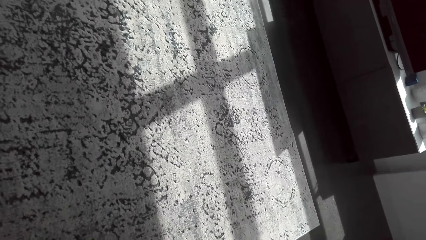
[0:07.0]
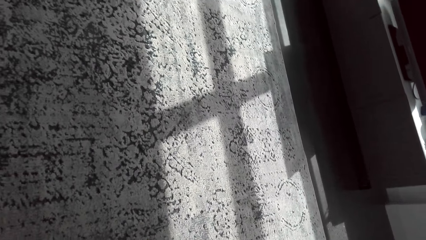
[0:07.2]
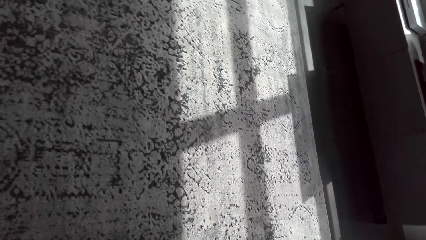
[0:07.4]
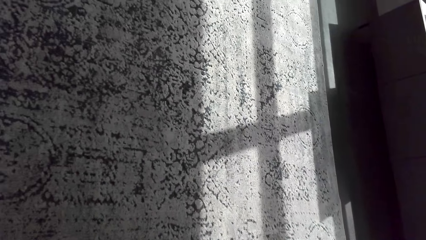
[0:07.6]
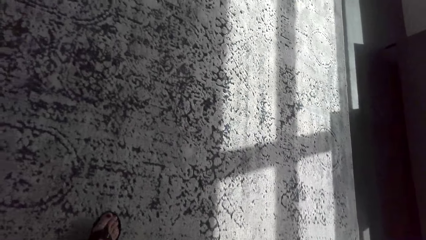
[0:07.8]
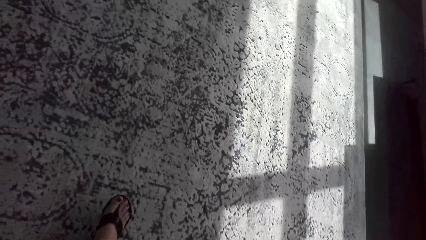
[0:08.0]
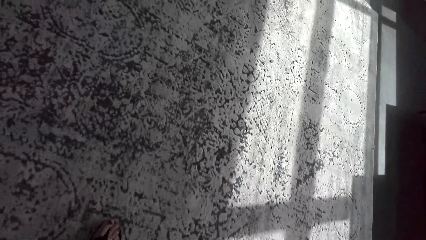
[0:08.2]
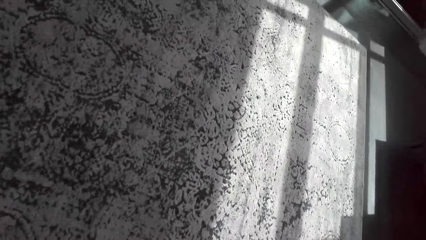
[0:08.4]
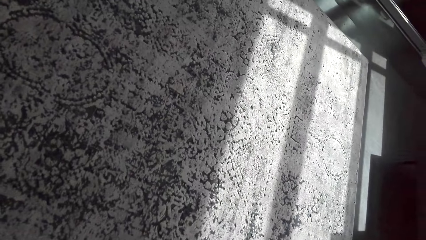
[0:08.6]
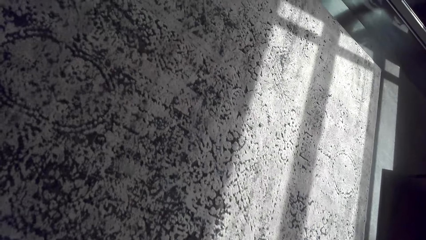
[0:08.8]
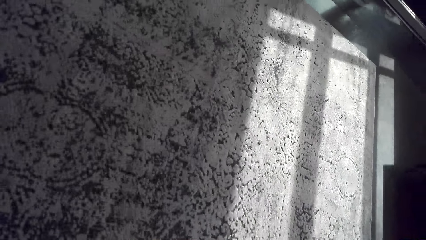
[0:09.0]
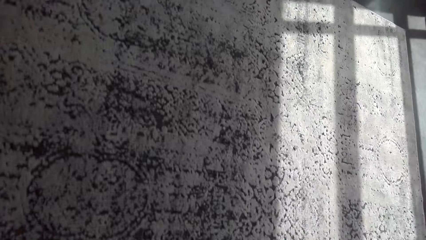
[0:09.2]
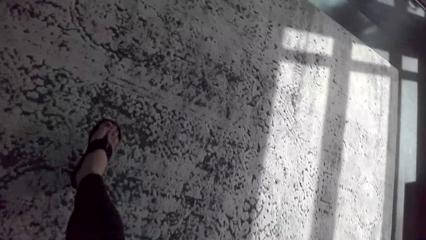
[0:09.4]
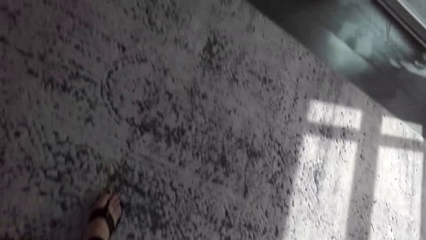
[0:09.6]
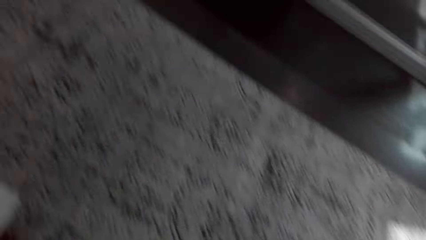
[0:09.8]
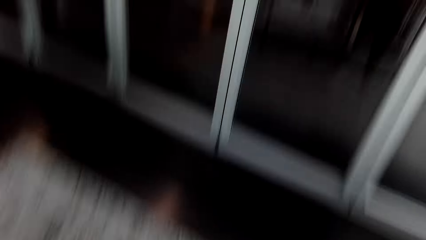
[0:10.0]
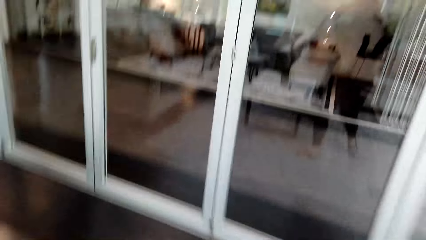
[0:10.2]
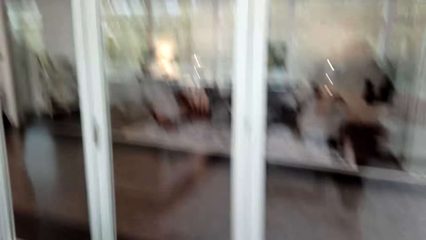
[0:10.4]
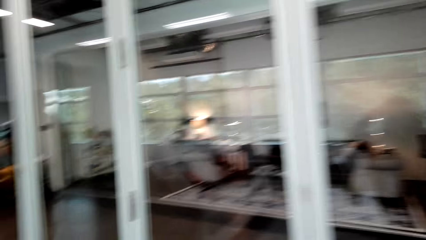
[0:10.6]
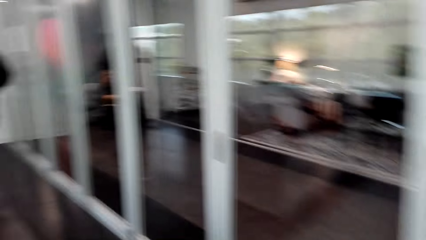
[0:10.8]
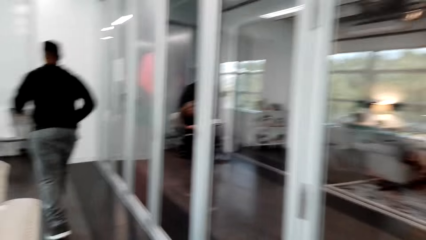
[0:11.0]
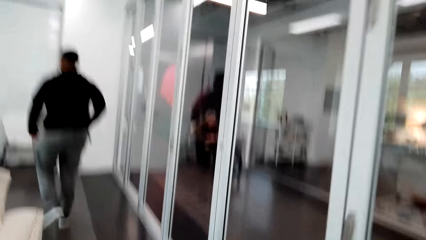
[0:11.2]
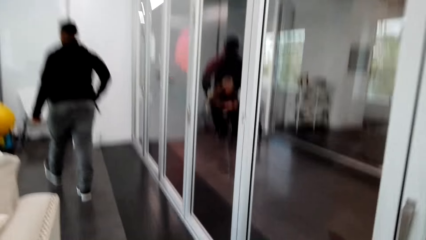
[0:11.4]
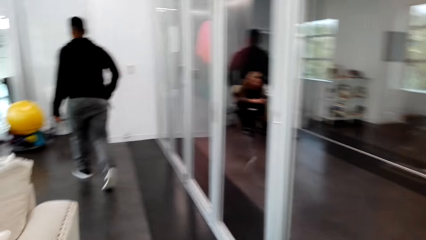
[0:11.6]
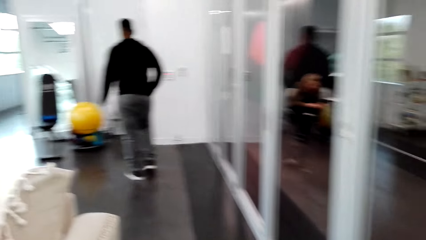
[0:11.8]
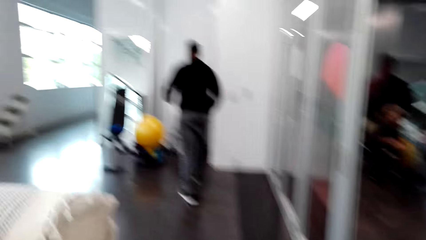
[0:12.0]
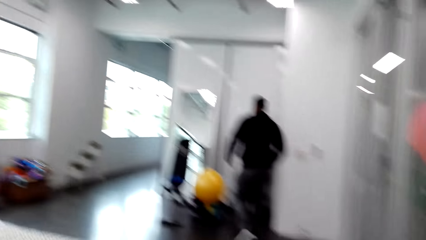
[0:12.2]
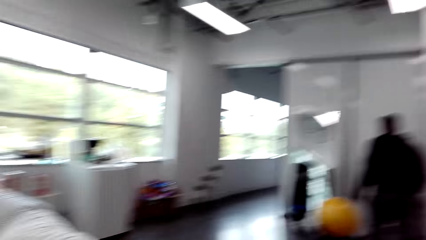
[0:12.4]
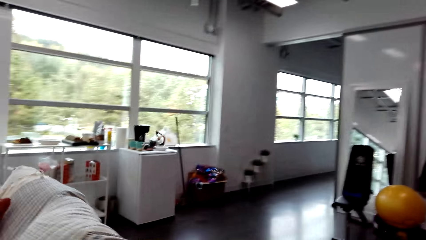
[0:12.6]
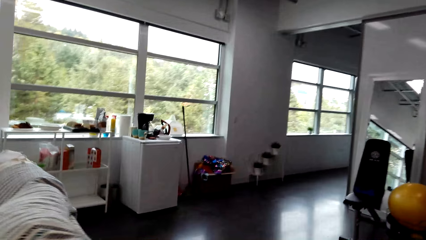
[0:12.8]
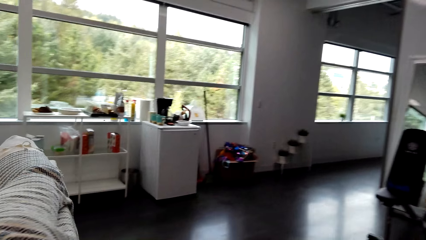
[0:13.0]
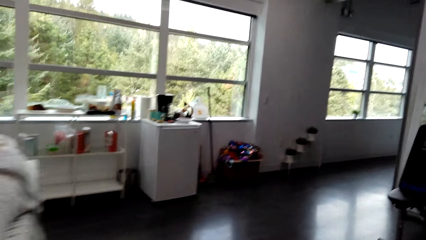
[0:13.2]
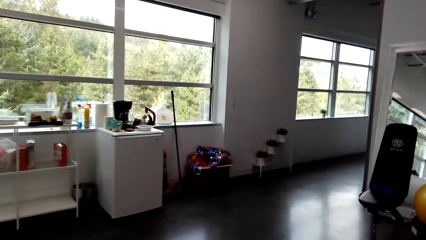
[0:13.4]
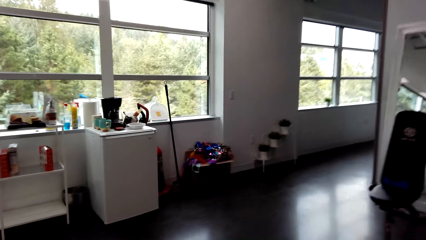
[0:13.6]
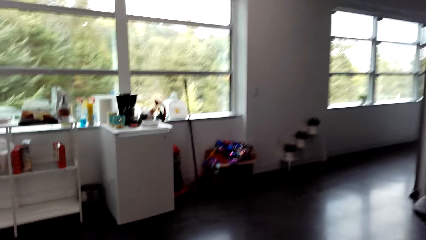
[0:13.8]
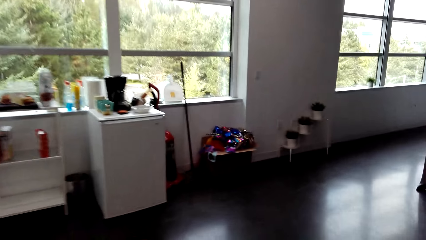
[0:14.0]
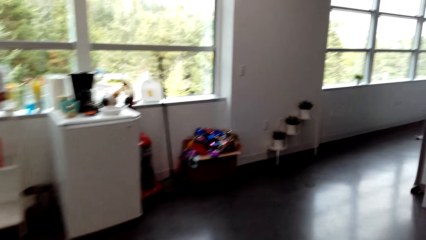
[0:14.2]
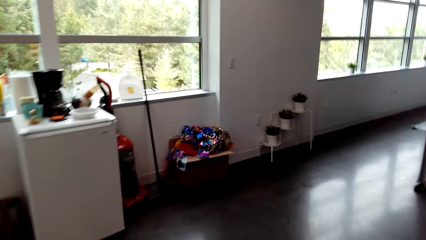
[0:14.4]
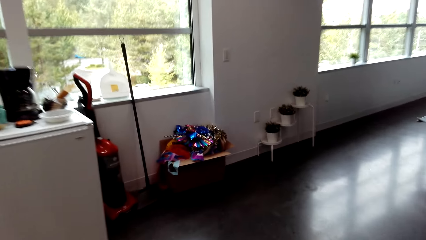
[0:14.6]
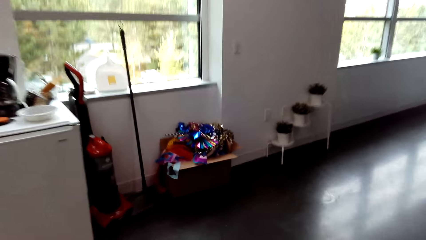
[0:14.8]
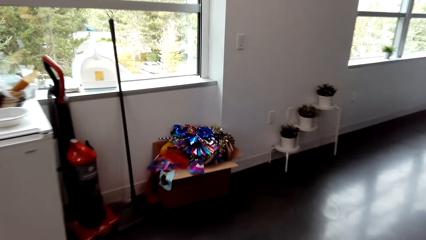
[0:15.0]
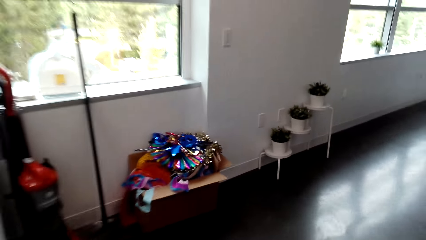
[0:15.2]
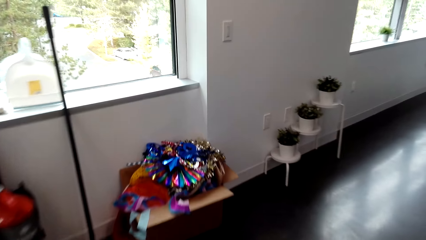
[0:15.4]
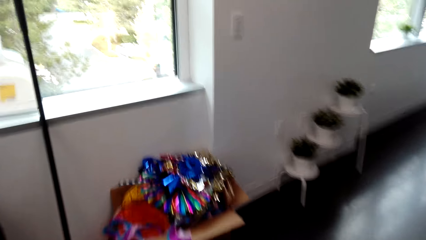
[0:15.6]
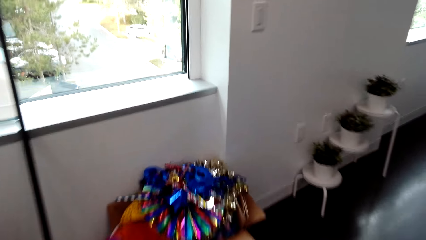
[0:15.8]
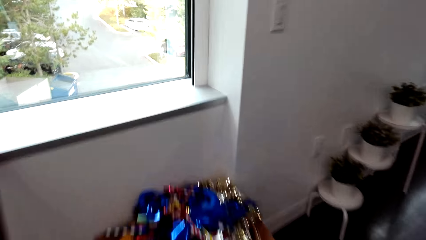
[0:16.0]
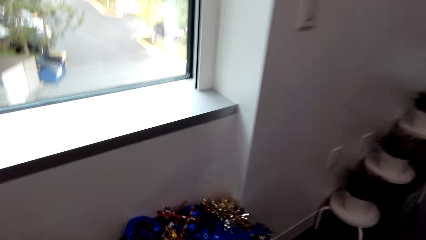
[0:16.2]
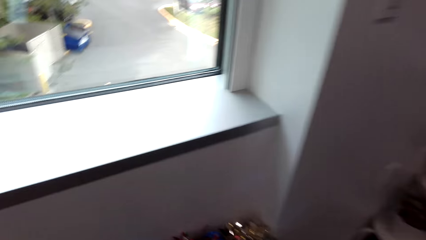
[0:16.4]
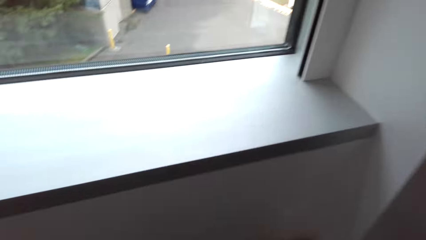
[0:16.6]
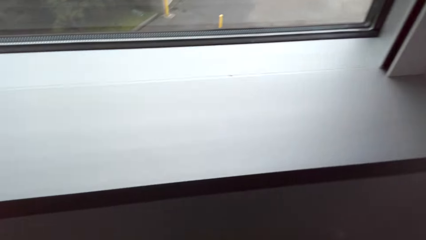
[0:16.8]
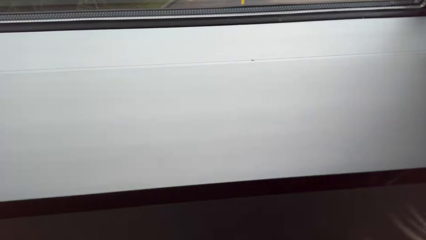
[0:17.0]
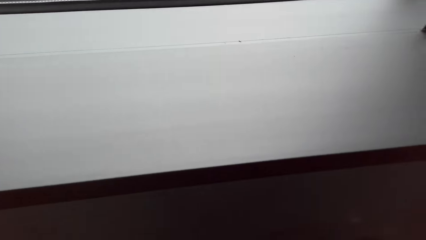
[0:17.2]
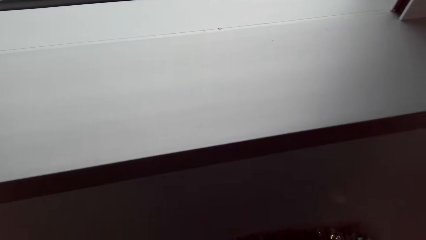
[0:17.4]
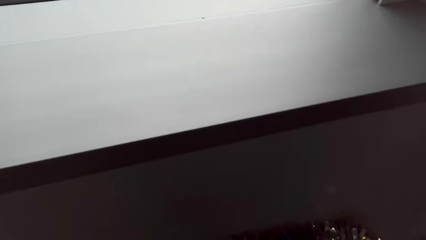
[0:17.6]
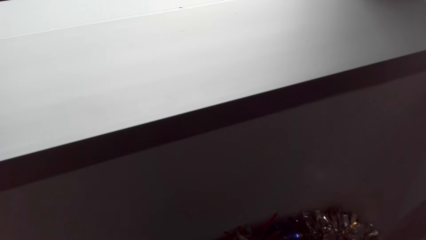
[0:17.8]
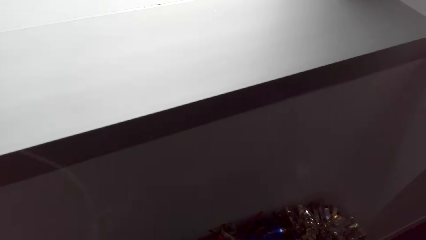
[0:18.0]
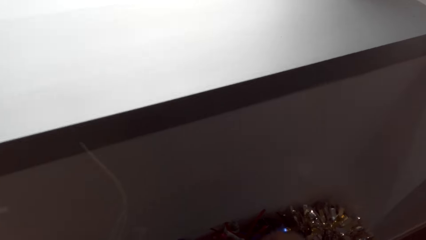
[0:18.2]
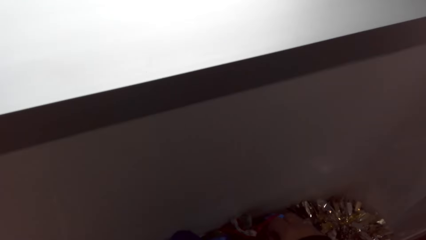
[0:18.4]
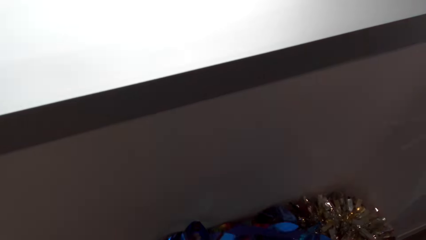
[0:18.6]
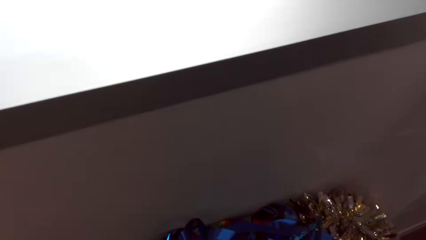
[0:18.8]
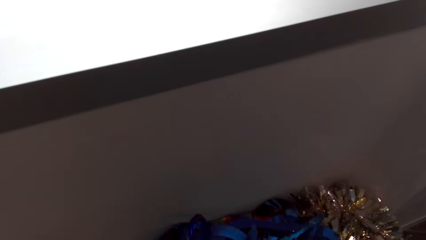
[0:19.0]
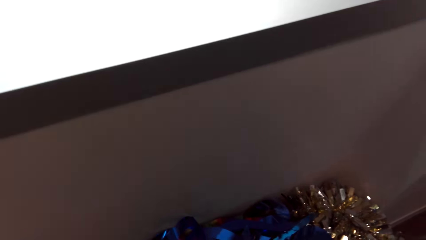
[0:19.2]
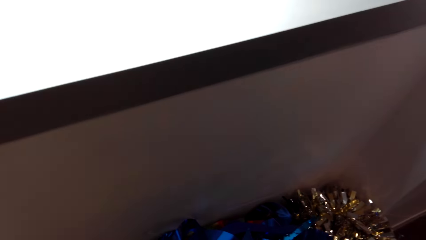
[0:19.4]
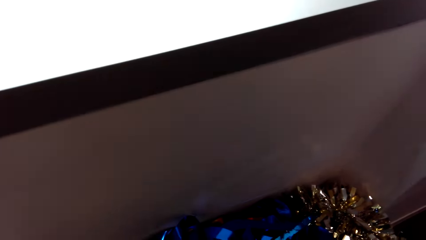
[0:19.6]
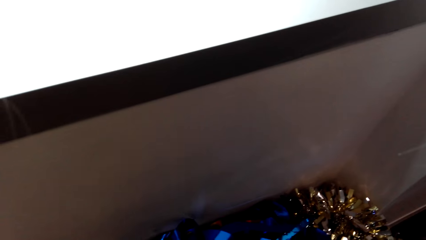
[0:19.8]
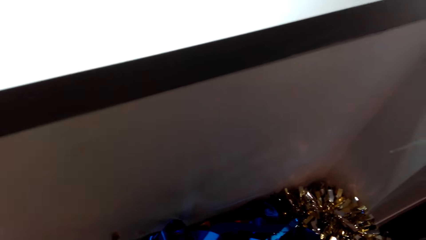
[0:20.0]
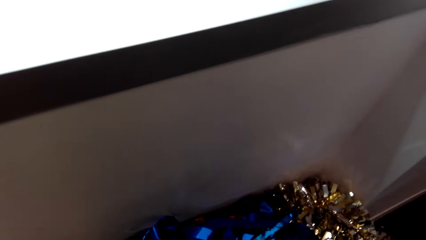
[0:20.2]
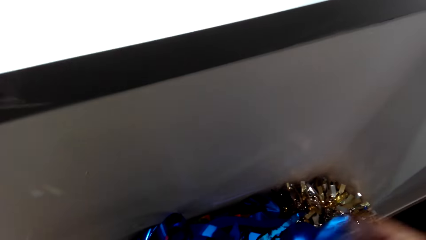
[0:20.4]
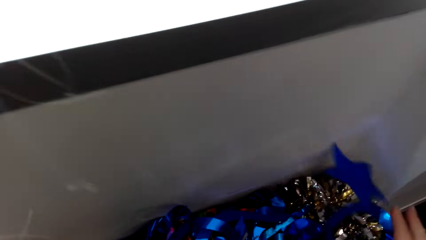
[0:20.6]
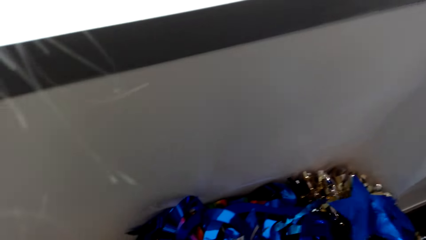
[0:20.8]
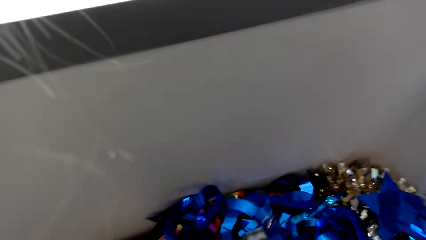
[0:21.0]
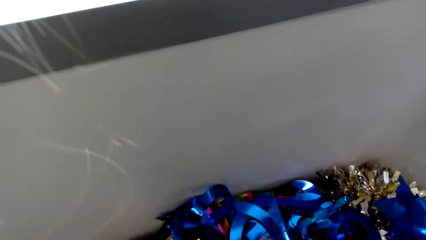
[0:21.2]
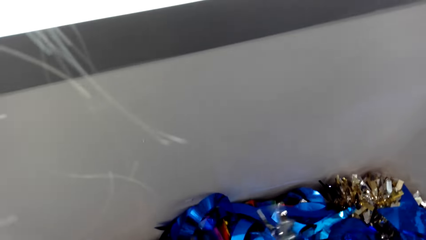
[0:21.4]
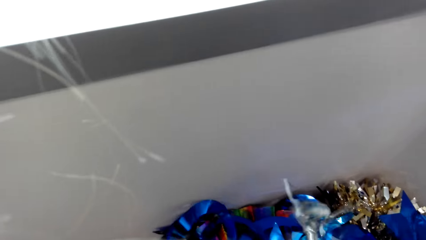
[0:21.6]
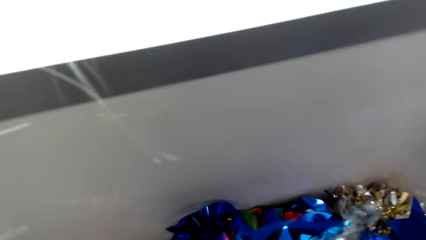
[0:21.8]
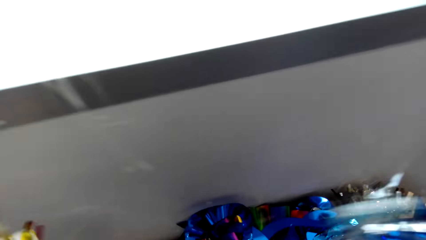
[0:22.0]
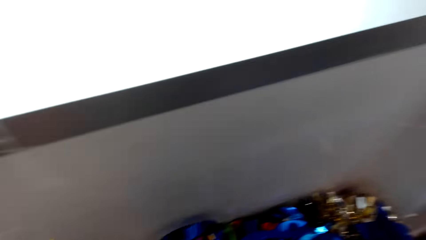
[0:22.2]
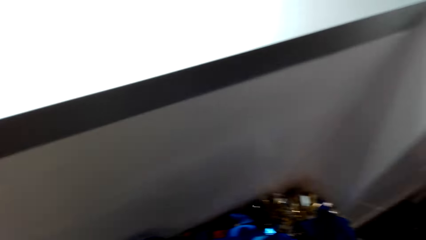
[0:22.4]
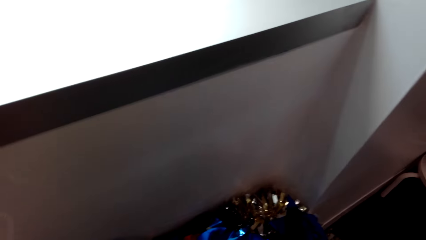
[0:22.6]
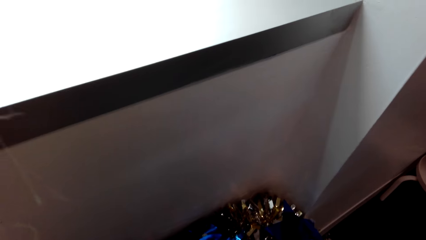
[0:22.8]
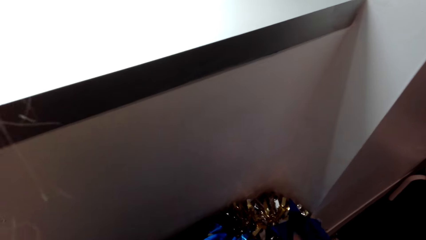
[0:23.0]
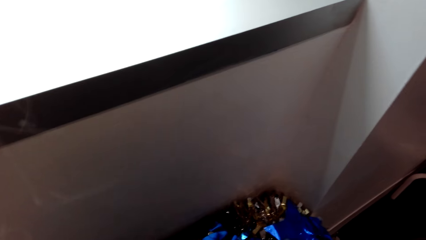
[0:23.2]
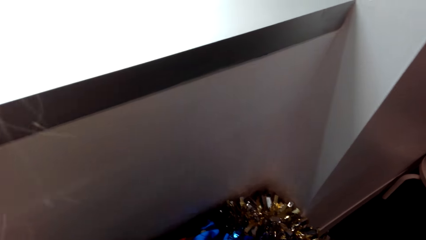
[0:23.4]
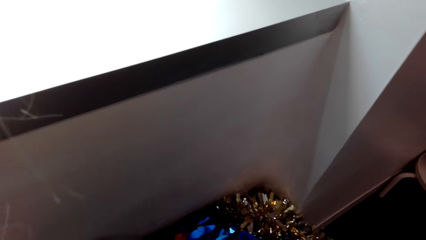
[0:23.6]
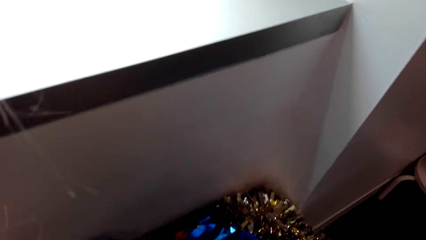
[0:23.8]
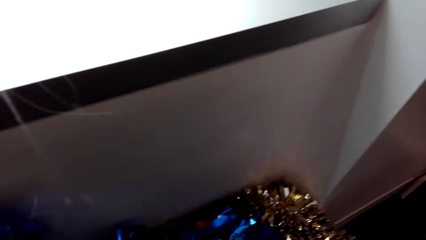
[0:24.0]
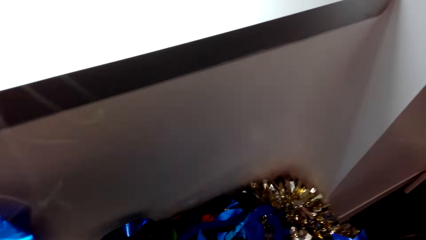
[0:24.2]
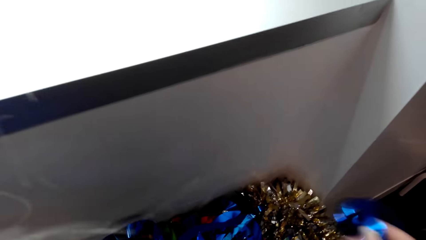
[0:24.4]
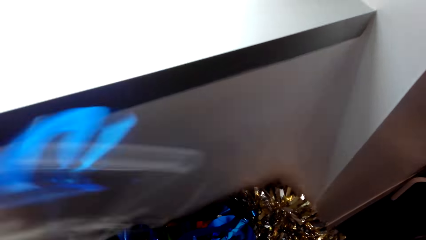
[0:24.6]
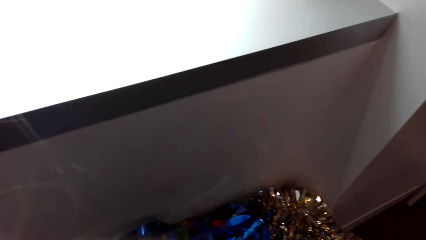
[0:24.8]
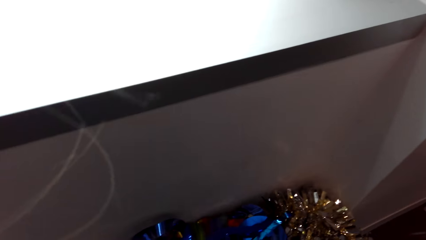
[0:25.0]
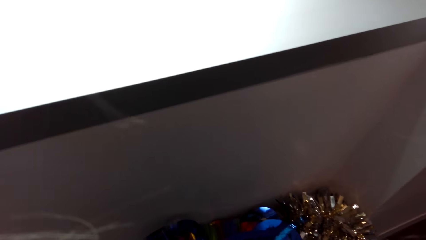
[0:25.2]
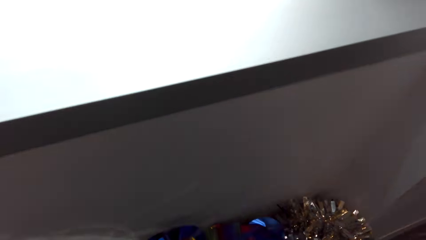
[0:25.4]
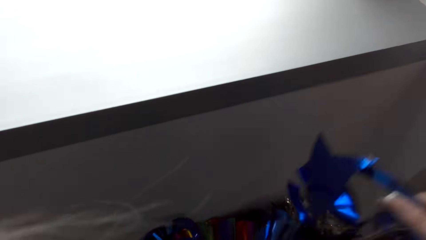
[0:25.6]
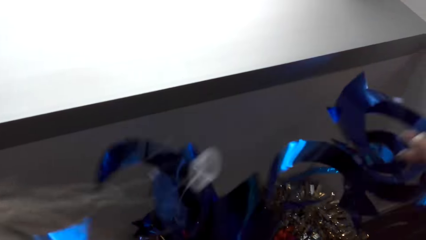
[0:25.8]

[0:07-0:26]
The camera wearer walks around the room. A man walks around the room. The camera wearer bends down. They pick up the glitter sheet or decorating papers from the box.
